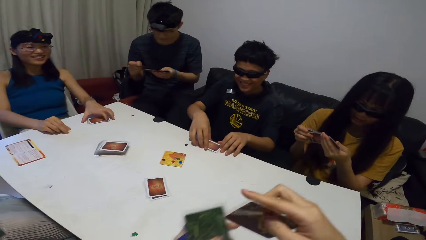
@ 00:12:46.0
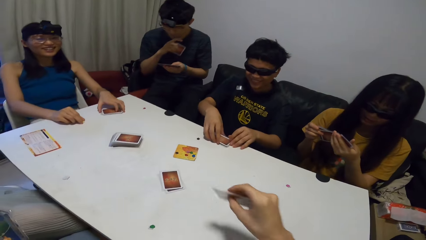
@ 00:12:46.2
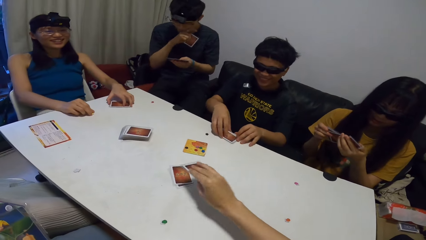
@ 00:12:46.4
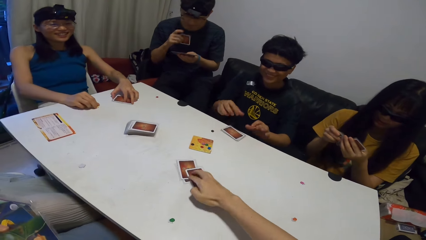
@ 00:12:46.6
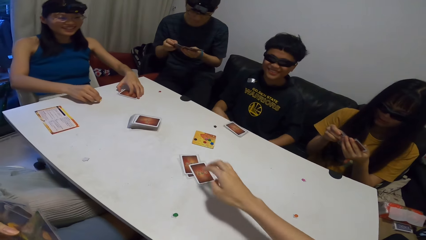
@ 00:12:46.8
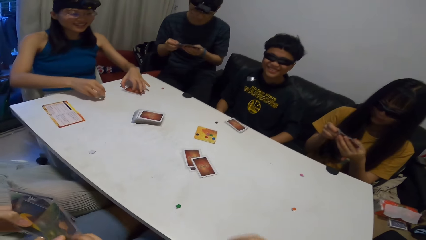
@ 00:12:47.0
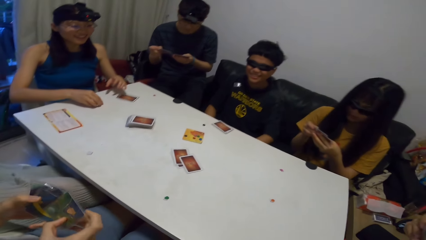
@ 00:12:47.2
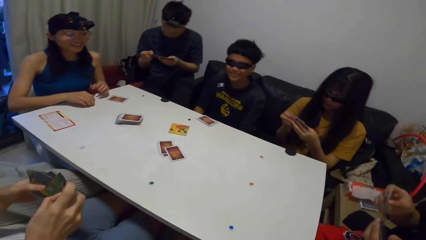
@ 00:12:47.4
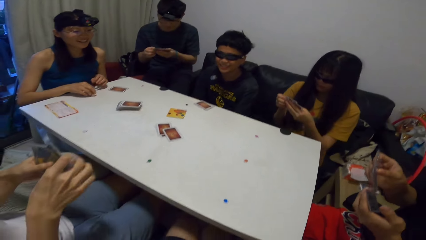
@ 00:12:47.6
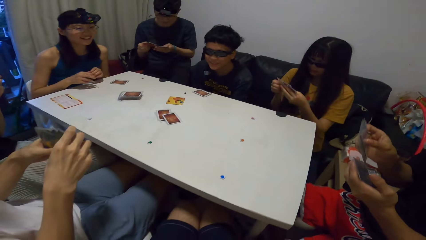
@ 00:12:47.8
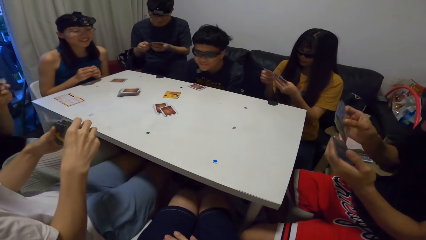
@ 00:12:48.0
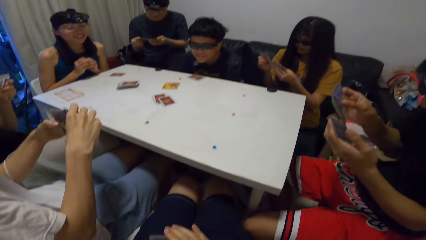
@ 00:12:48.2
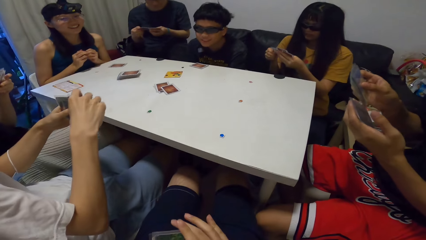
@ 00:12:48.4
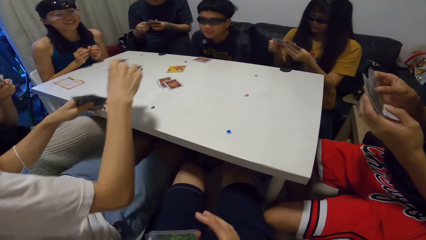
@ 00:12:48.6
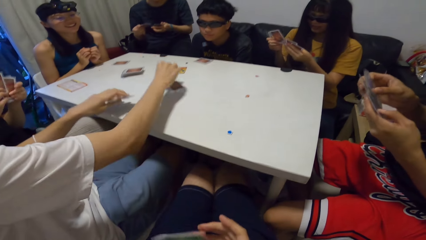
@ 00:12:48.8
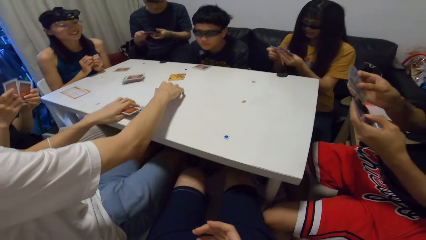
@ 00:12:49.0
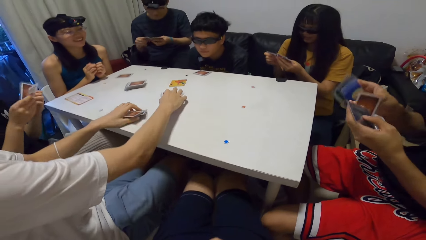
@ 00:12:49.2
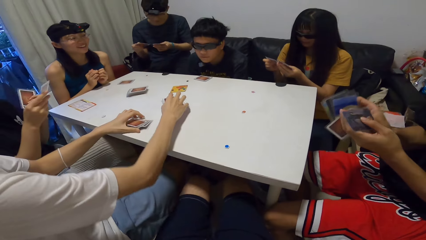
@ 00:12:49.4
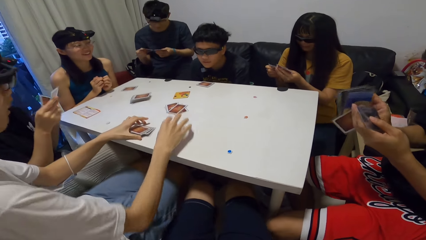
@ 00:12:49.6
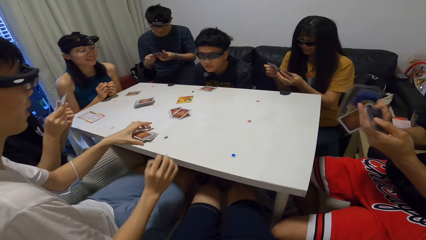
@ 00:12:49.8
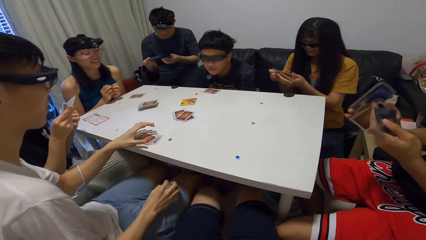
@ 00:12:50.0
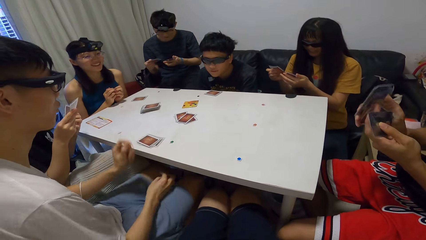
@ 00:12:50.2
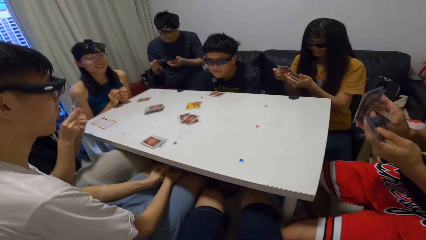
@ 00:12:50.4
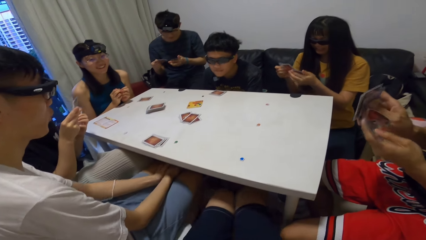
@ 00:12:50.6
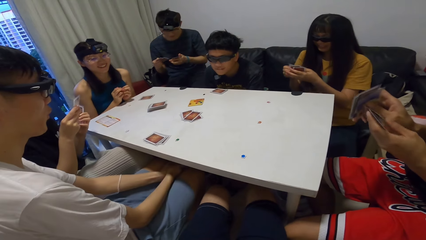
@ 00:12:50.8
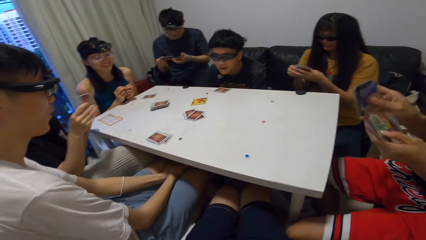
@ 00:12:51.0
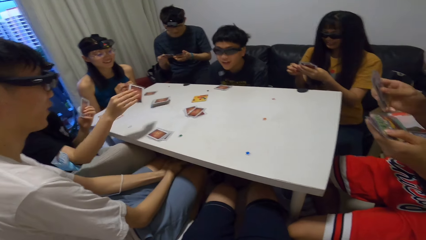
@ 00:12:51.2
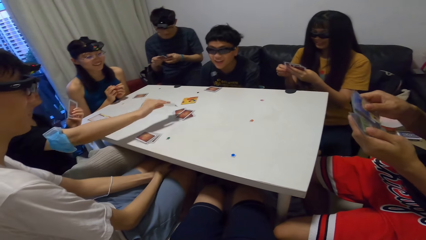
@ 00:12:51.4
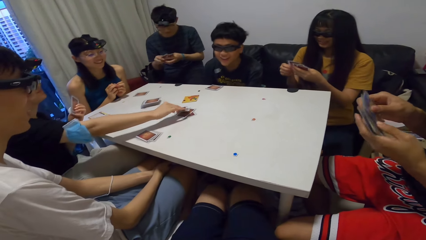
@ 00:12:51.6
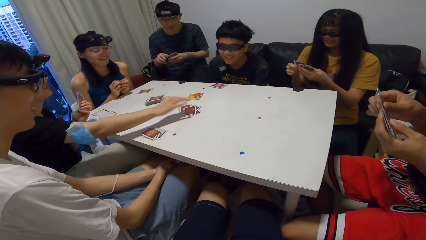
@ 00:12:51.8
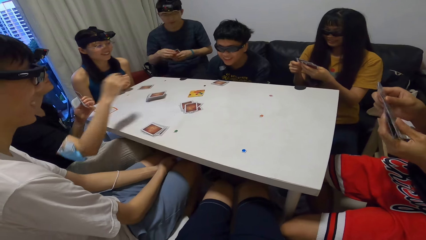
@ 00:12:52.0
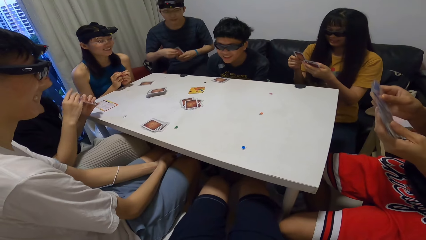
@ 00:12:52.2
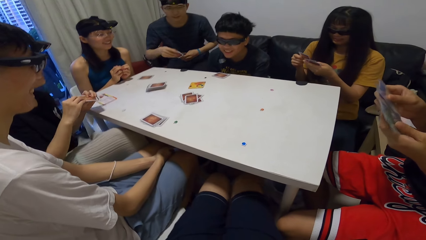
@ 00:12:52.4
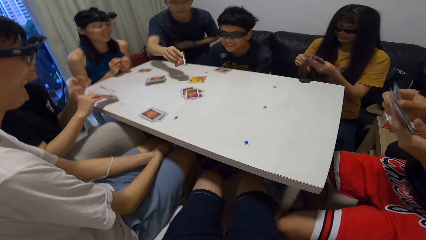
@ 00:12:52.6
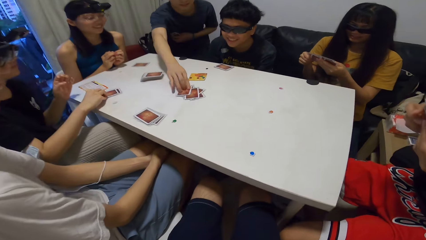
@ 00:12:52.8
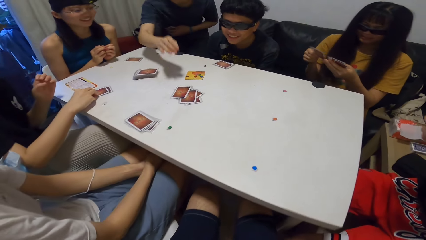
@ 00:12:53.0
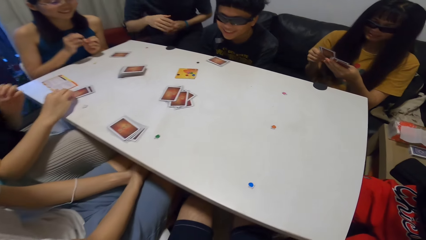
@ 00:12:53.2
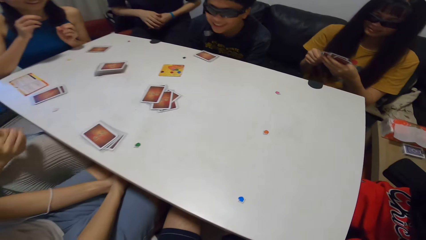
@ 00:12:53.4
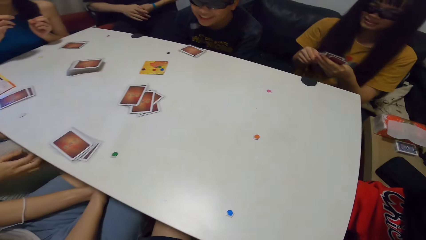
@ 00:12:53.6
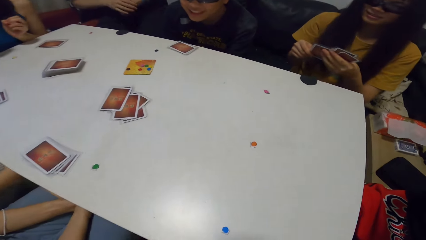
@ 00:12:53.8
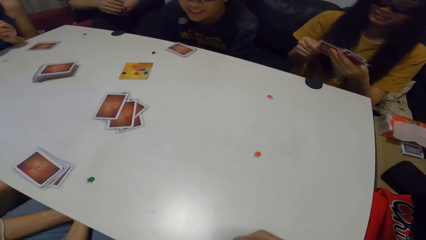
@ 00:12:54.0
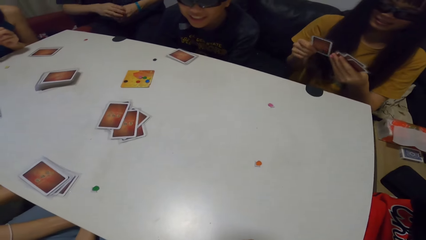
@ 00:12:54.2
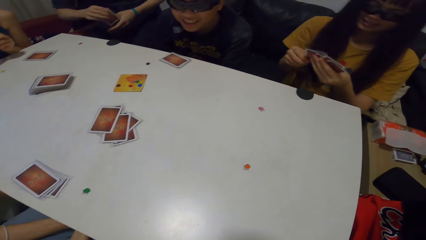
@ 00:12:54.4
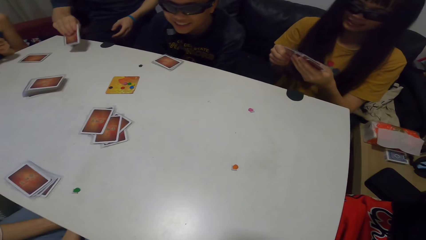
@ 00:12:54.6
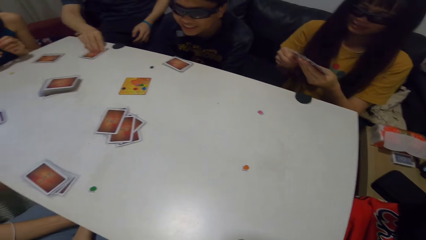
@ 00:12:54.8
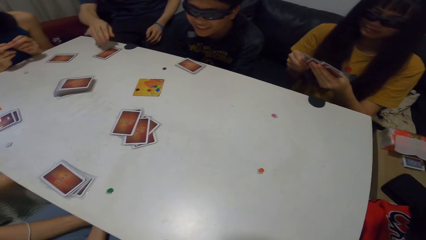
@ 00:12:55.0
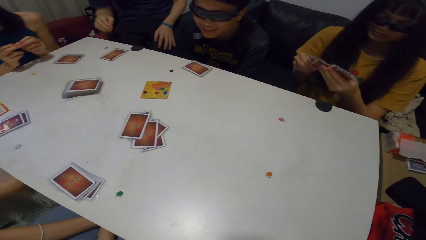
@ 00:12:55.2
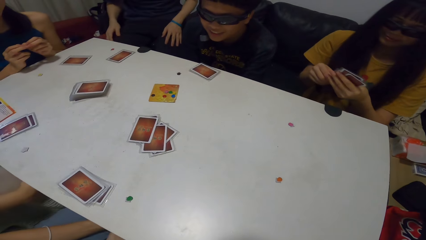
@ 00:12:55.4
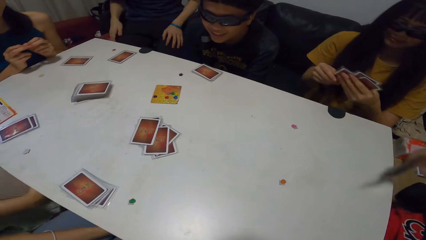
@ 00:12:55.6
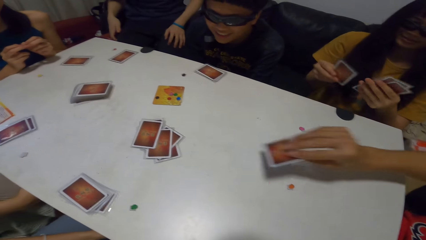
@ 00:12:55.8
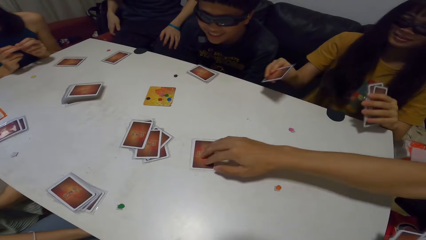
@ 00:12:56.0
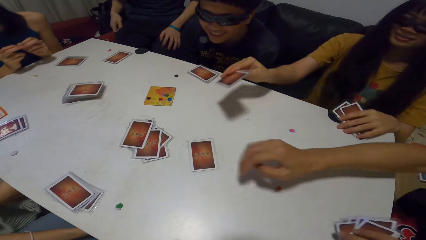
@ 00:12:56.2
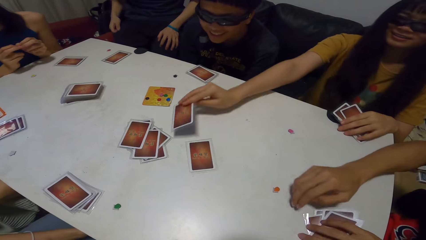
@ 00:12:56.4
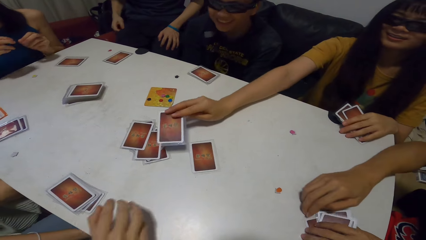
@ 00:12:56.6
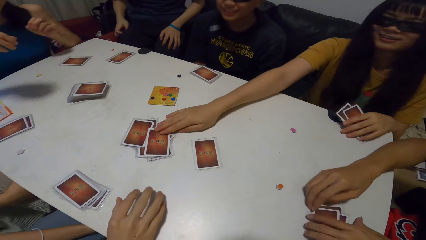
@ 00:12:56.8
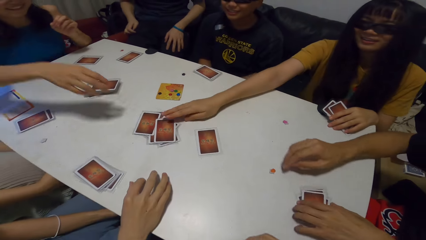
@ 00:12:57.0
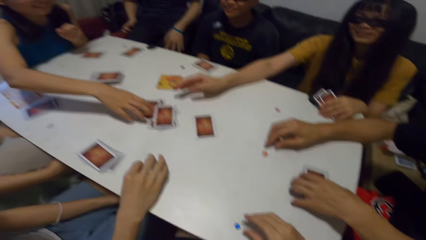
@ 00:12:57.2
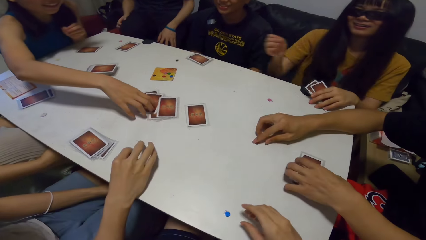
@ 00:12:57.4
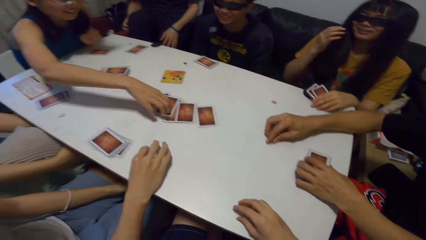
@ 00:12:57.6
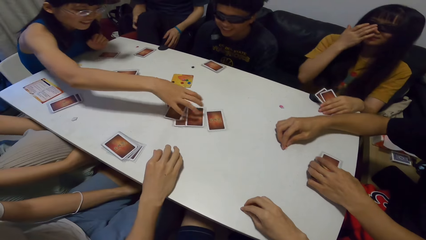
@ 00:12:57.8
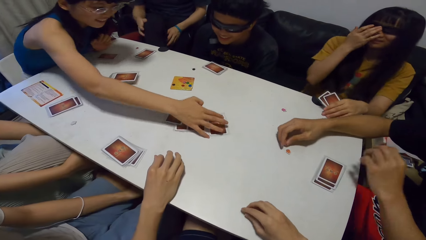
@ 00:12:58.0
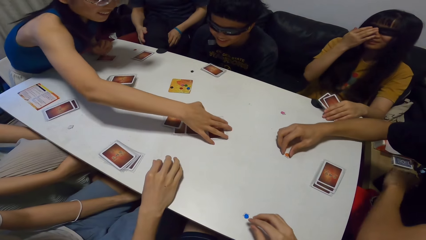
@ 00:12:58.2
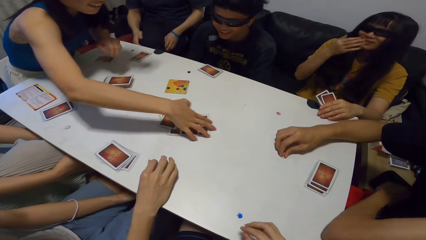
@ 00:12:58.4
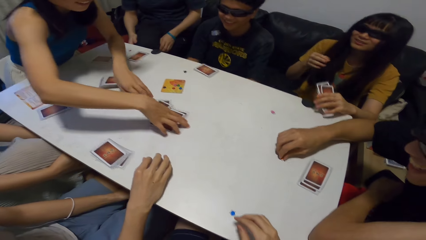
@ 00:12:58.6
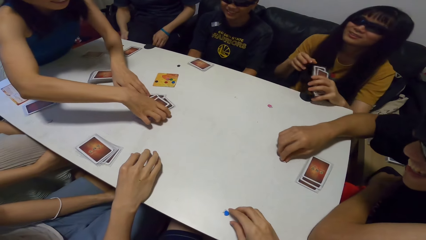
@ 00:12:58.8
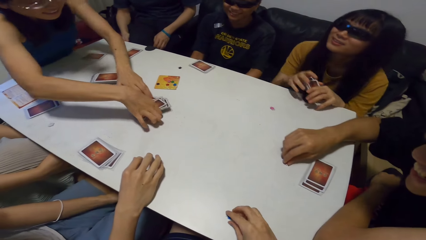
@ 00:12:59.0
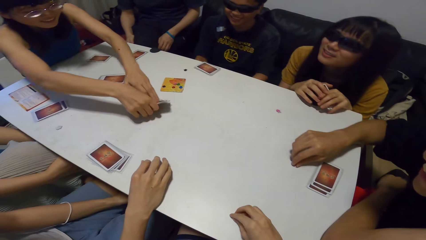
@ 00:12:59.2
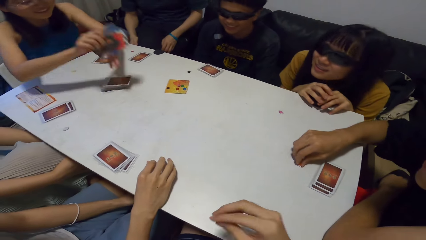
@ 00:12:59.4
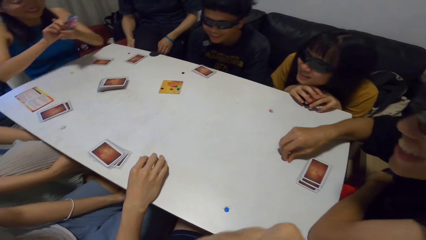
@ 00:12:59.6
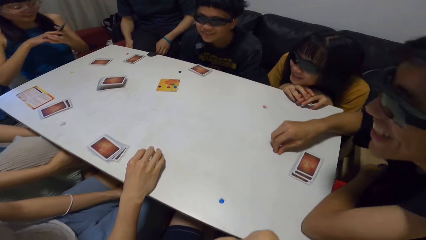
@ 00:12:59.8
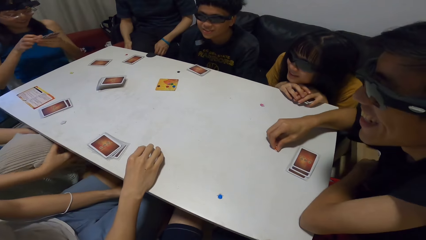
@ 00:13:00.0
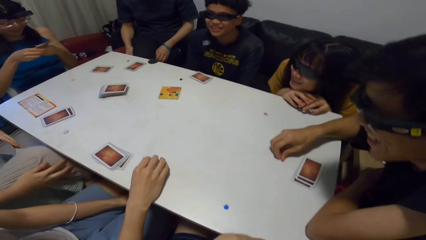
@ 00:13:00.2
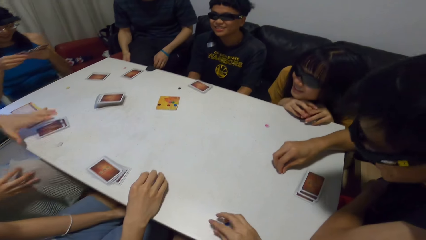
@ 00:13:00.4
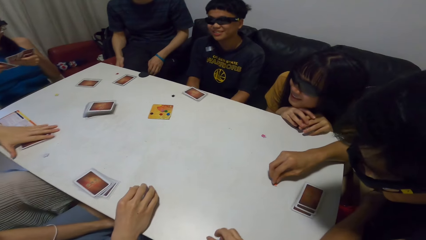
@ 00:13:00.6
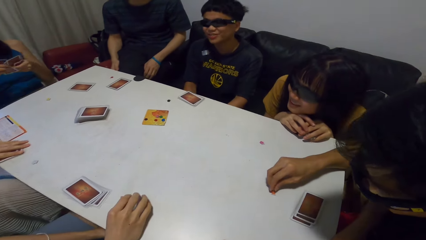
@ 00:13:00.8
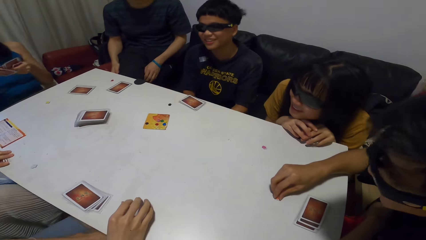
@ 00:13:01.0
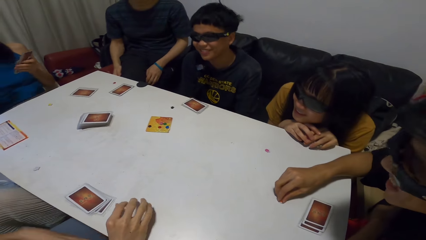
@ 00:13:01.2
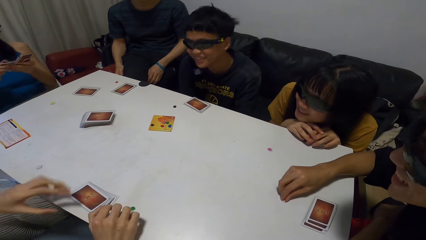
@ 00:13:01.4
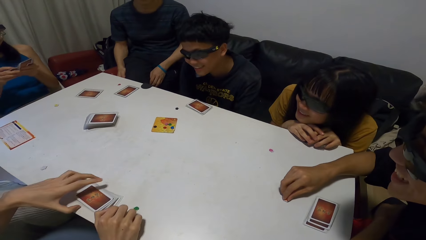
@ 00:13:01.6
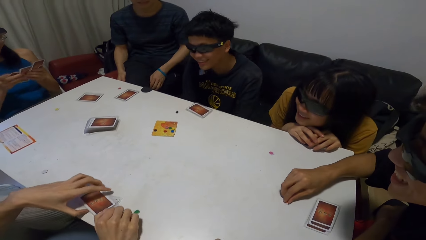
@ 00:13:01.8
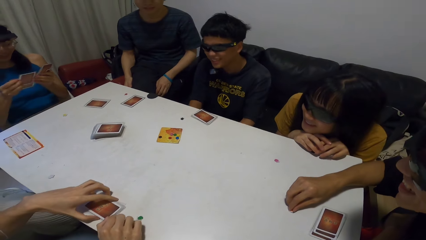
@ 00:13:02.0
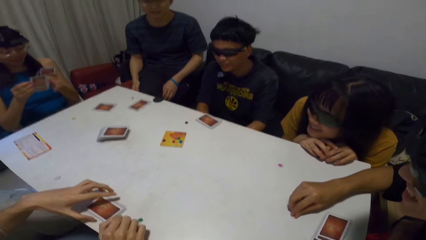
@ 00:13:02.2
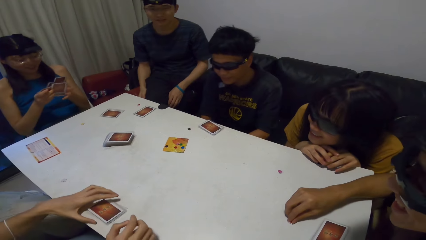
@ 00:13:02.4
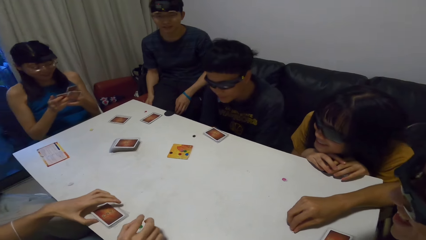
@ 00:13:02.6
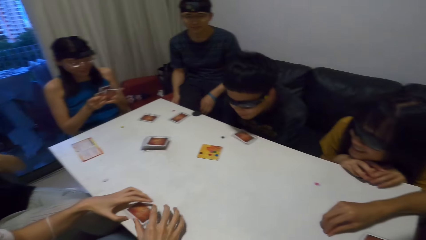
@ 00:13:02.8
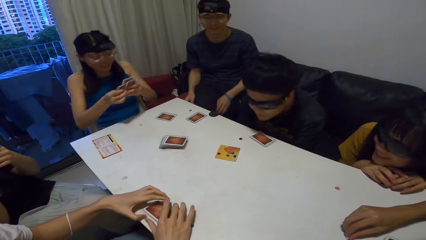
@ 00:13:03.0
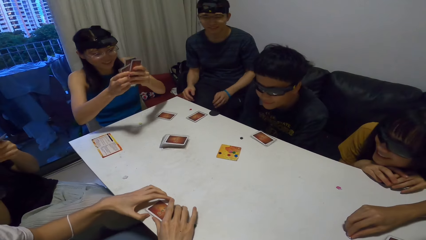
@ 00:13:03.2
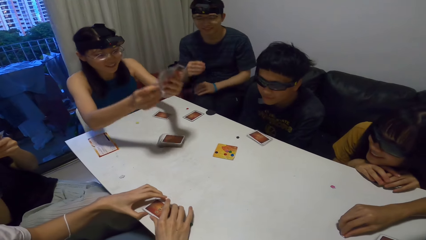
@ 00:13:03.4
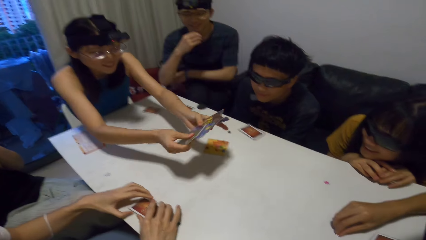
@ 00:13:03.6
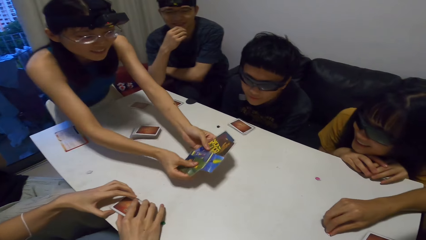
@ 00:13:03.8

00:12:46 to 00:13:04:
The camera wearer places a card on the table. A man removes his hands from the cards. Another man places a card on the table. A lady places a card on the table. A third man places a card on the table and places his cards on the table. A fourth man places a card on the table and drops his cards on the table. Another lady places a card on the table. A third lady packs the cards on the table. The fourth man touches the paper on the table. The third lady shuffles cards. The second lady adjusts her glasses. The third lady stands up. The camera wearer touches the paper on the table. The third lady sits on the chair. The camera wearer adjusts his camera. The third lady arranges the cards. The first lady packs her cards from the table. The second man touches his cards. The third lady places the cards on the table.
